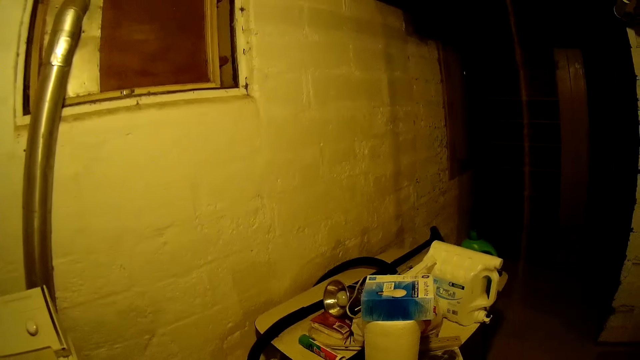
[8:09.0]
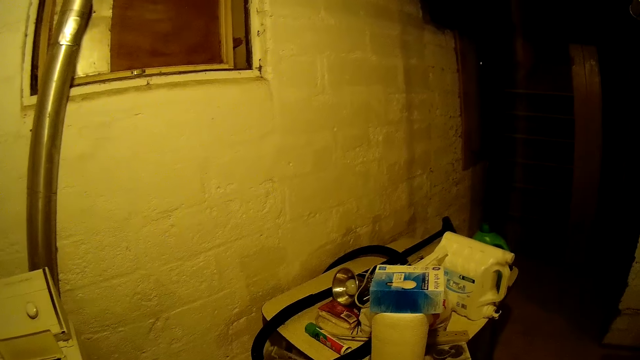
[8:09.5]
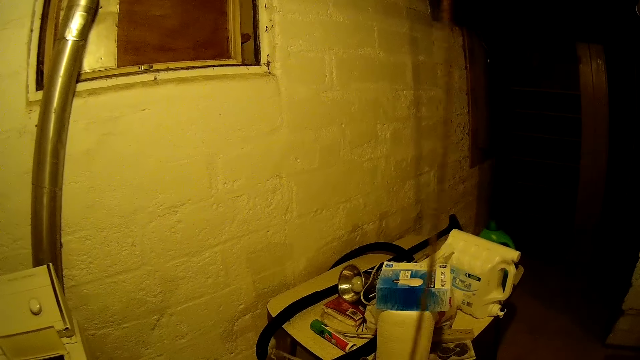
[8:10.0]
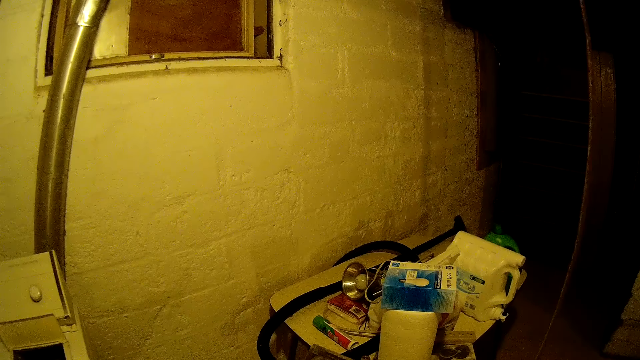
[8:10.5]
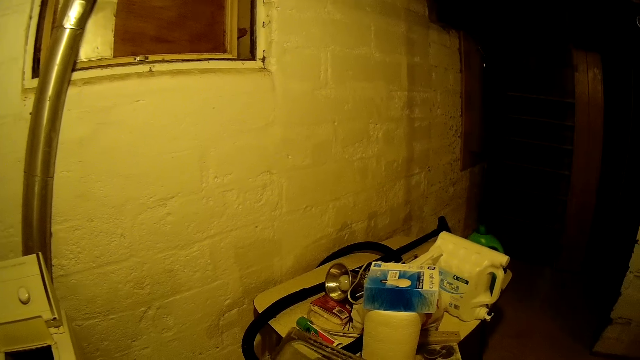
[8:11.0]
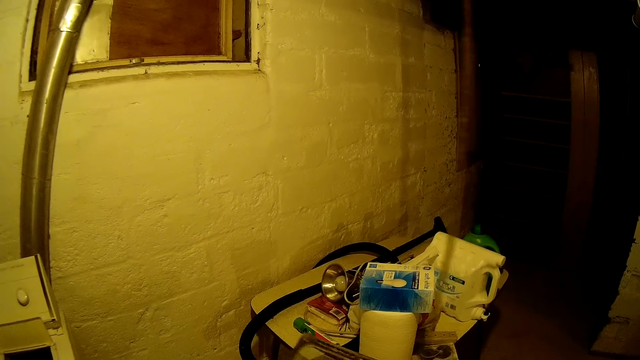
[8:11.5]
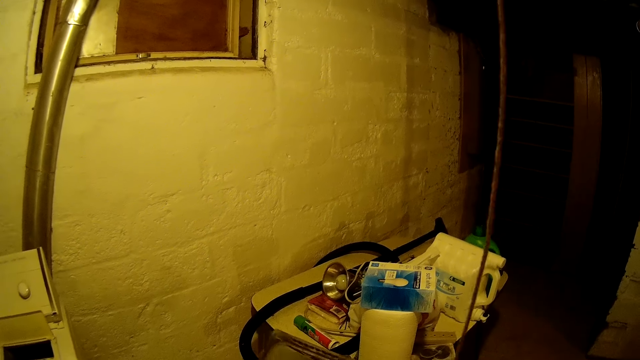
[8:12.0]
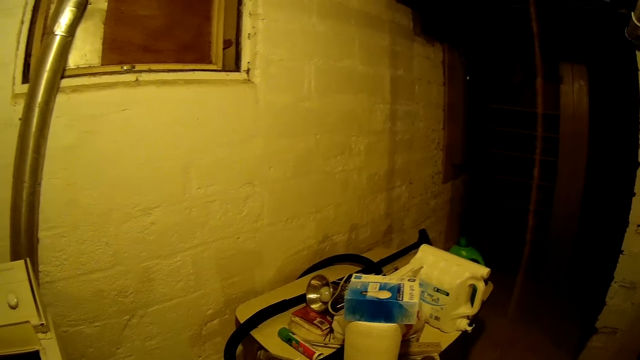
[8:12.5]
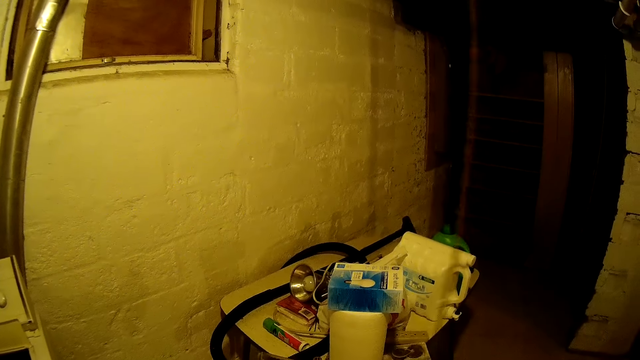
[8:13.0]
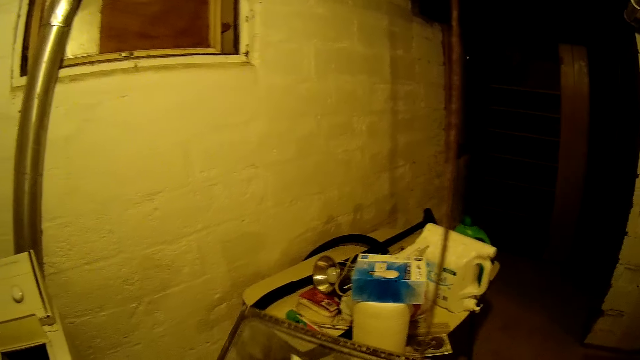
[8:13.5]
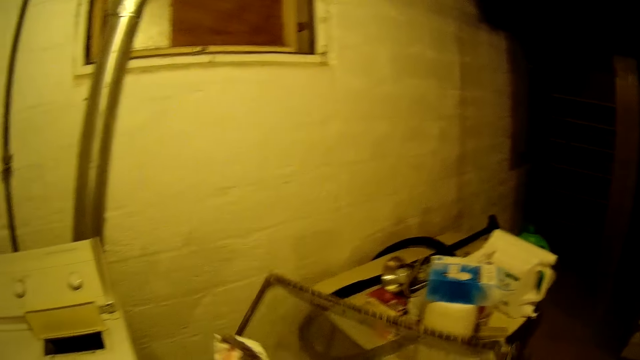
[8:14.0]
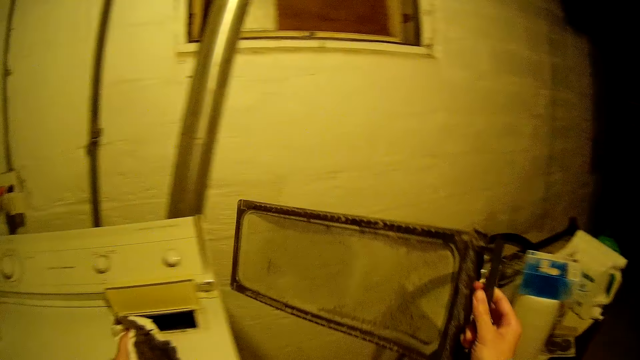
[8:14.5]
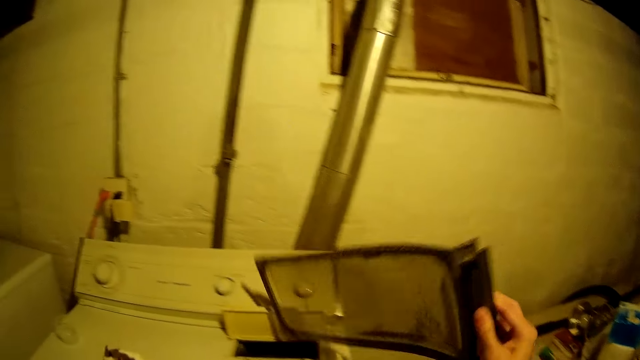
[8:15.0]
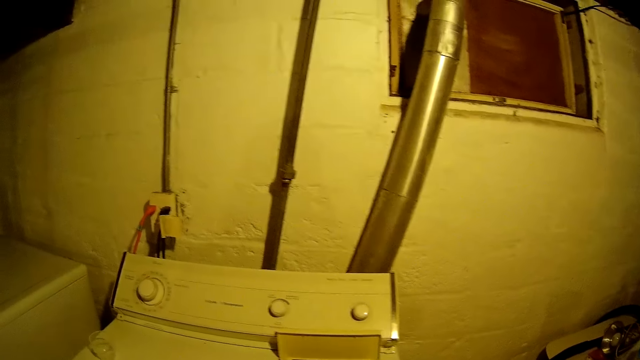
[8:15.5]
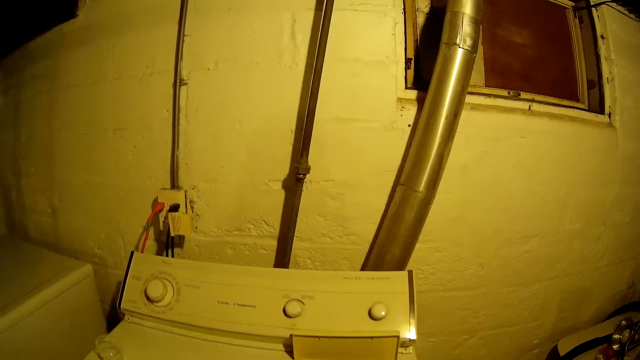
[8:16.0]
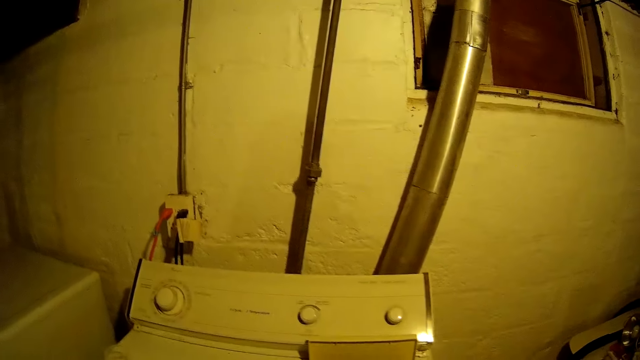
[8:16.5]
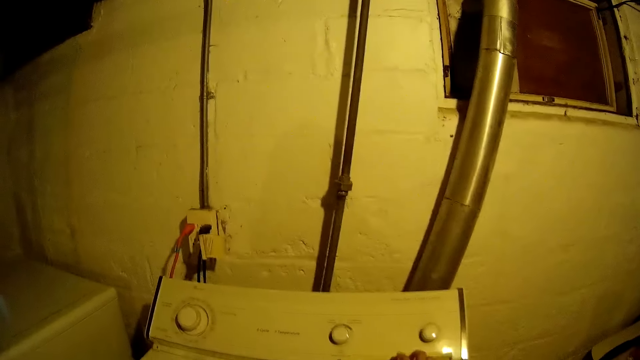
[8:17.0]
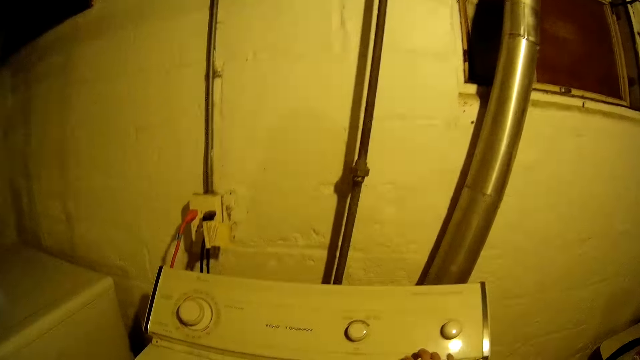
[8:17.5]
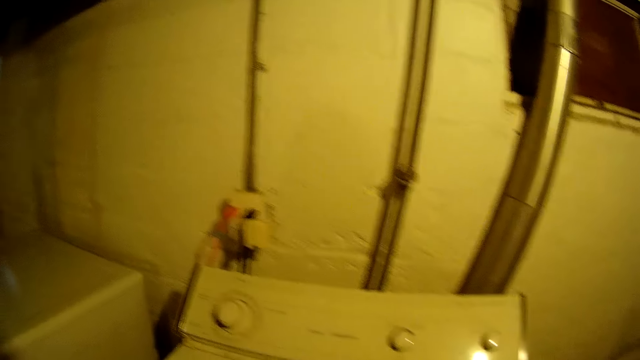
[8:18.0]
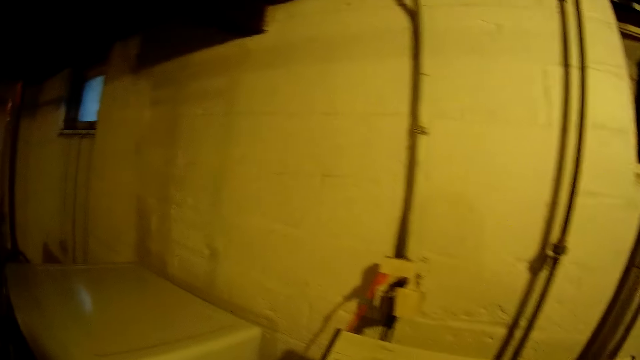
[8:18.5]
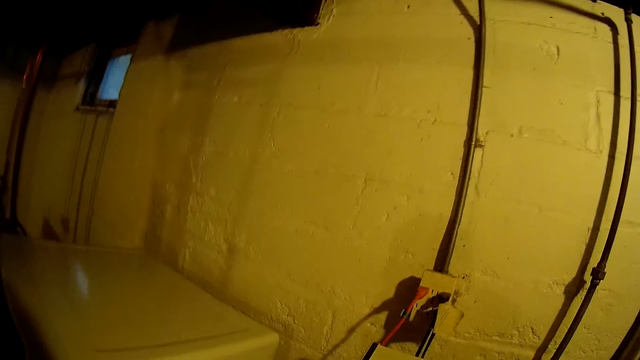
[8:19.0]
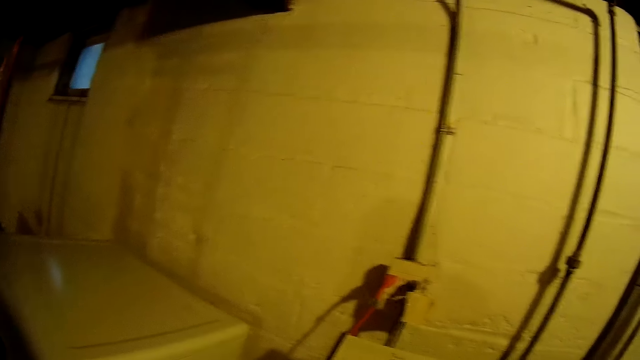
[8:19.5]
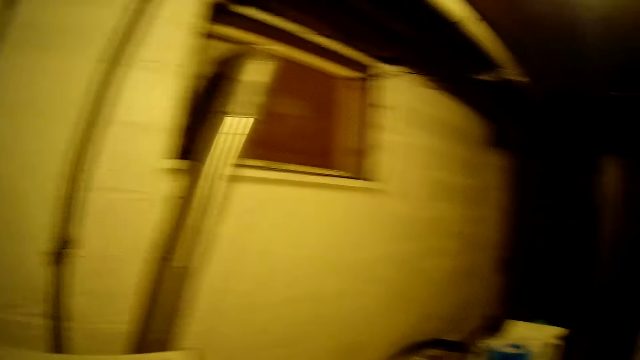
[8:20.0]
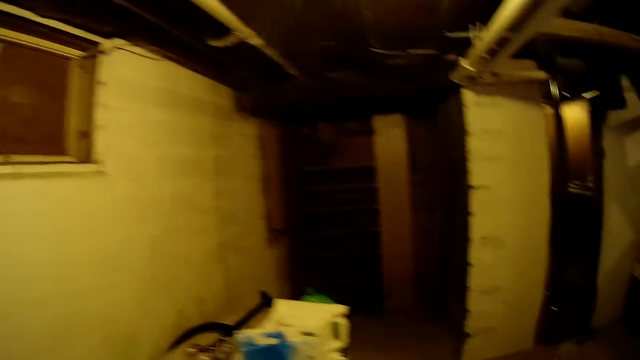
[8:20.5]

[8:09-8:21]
The camera wearer cleans the filter in his right hand with the tissue in his left hand. He returns the filter in his right hand into the washer at the right. He closes the filter cover of the washer at the right with his right hand.

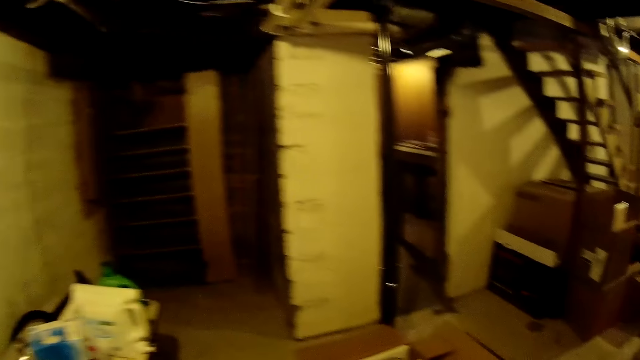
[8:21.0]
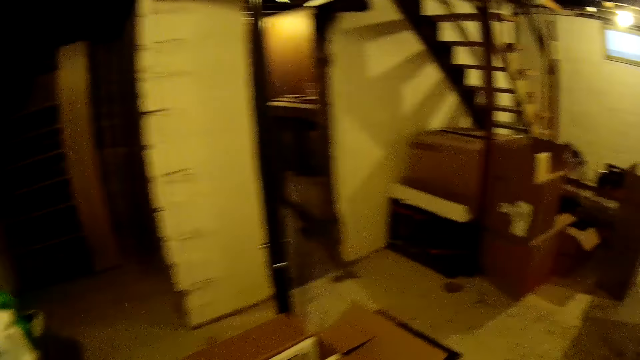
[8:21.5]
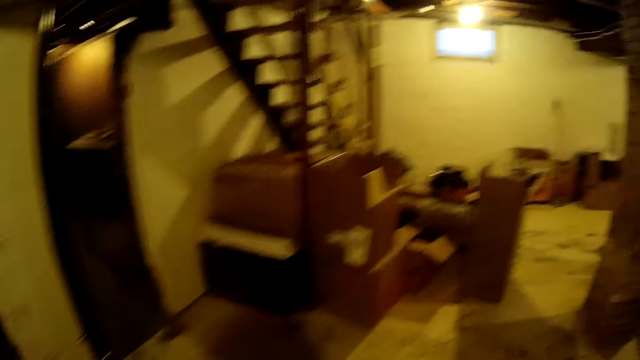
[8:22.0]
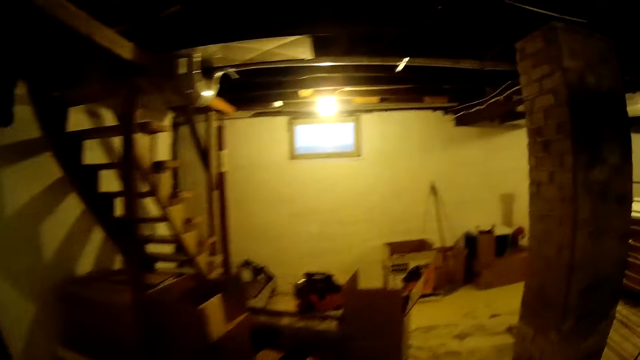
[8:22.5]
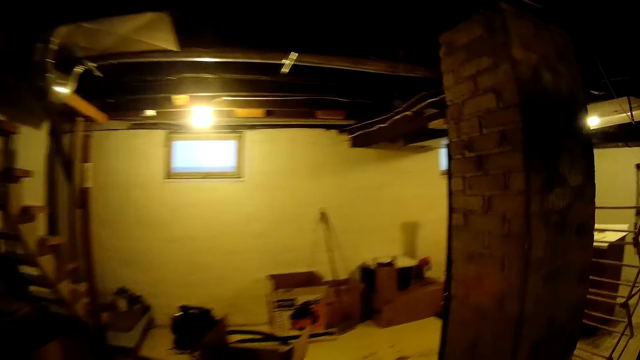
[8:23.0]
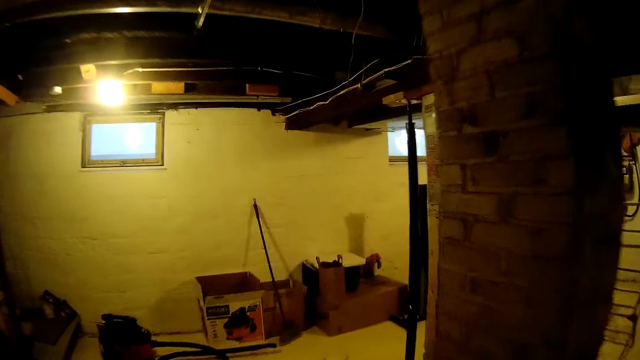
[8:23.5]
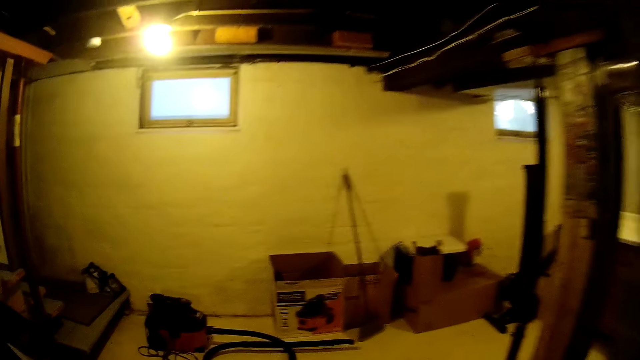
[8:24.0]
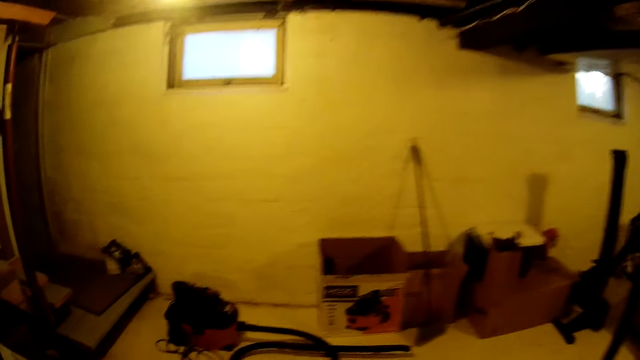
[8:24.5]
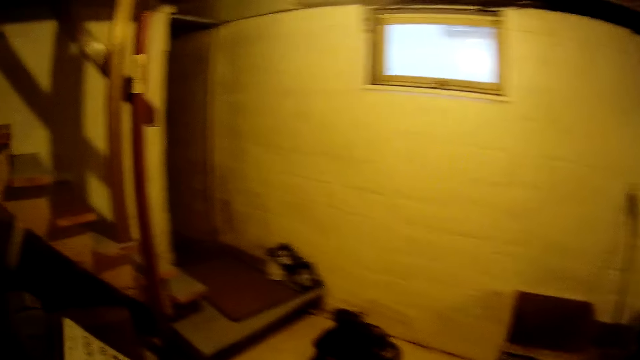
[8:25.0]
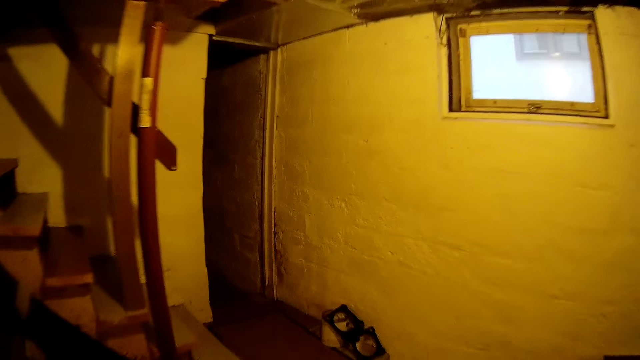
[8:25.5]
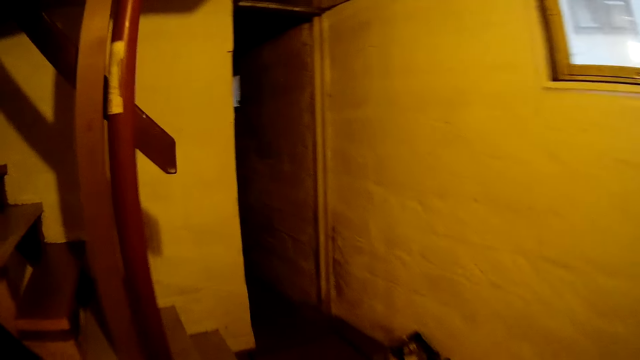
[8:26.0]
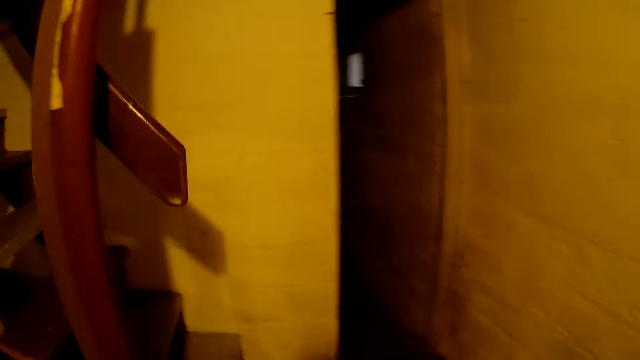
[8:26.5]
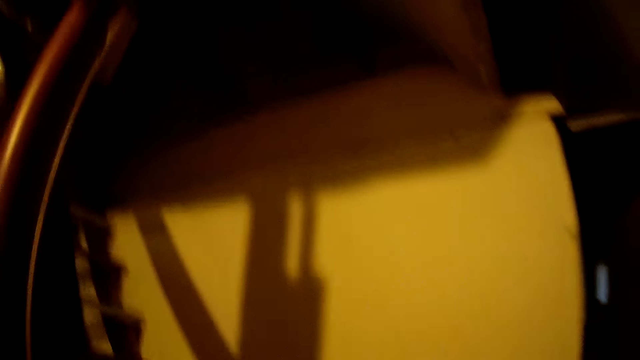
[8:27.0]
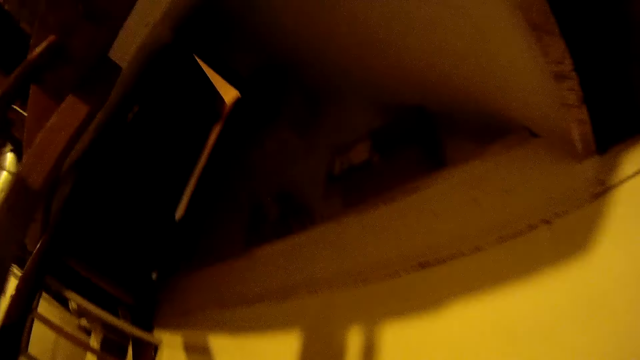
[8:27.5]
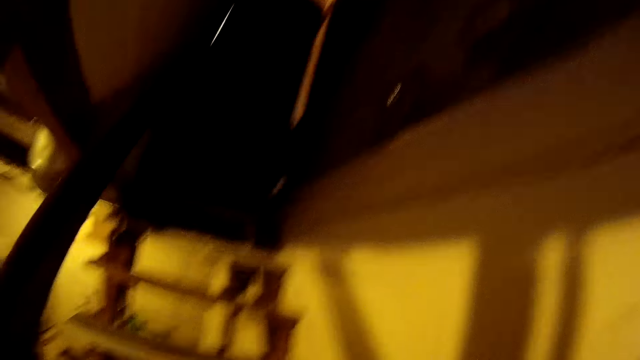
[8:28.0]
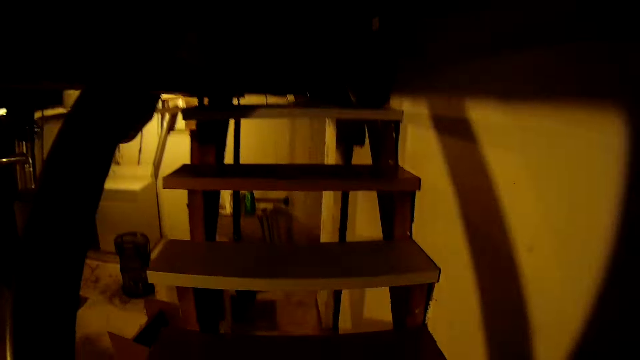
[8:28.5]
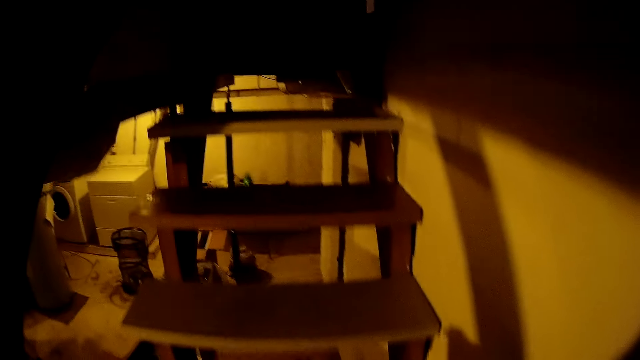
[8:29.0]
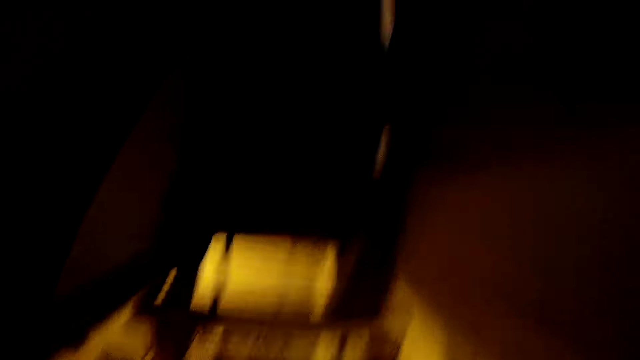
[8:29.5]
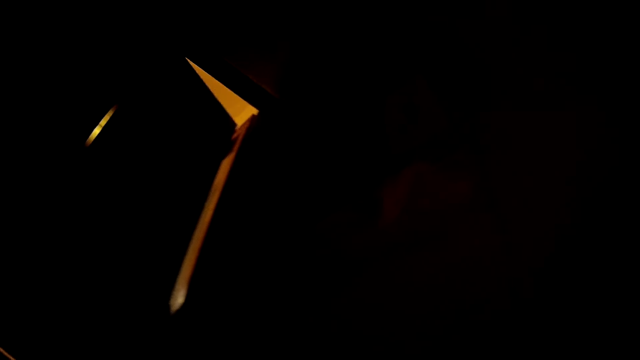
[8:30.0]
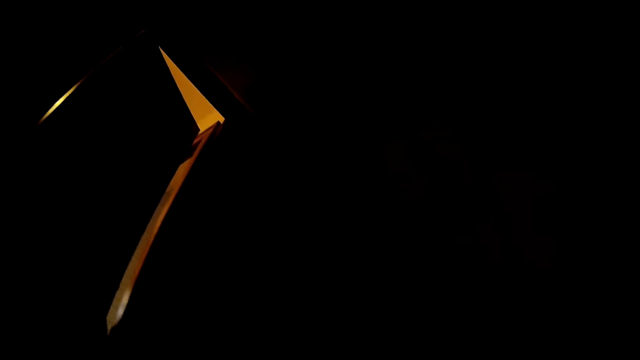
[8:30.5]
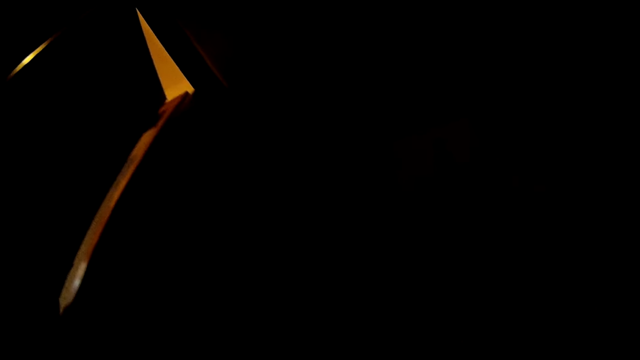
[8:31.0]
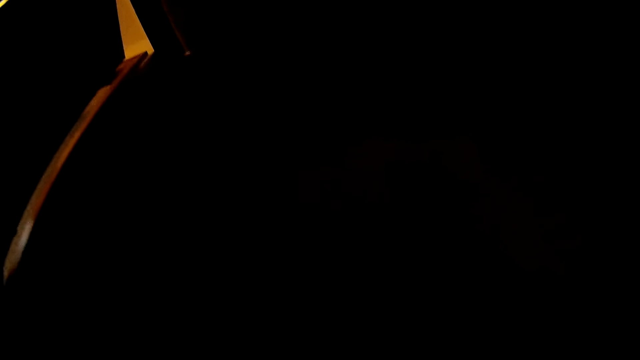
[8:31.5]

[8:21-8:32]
The camera wearer walks around. They approach a staircase. They climb up the staircase.
